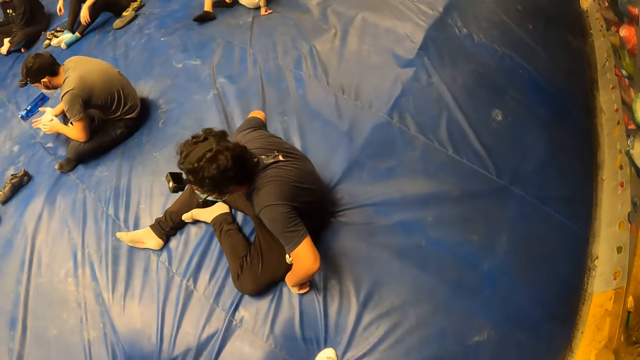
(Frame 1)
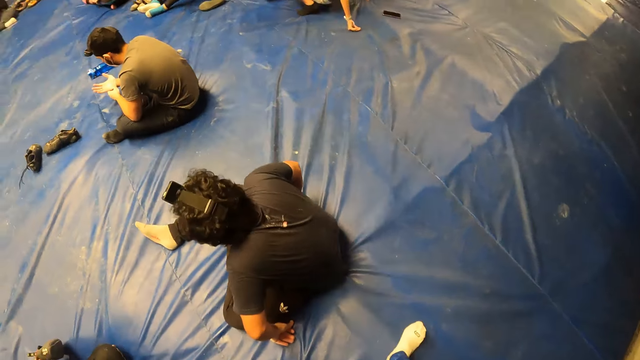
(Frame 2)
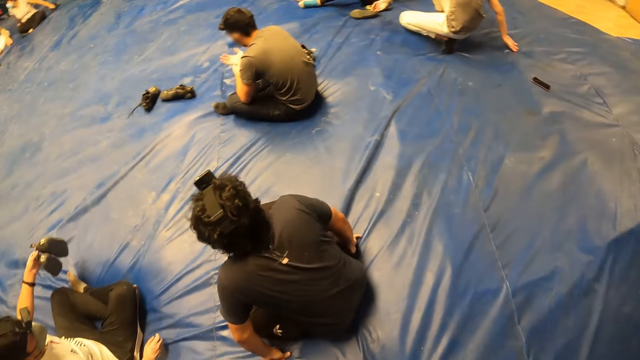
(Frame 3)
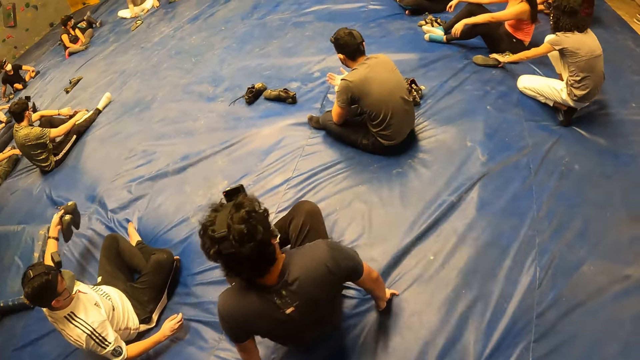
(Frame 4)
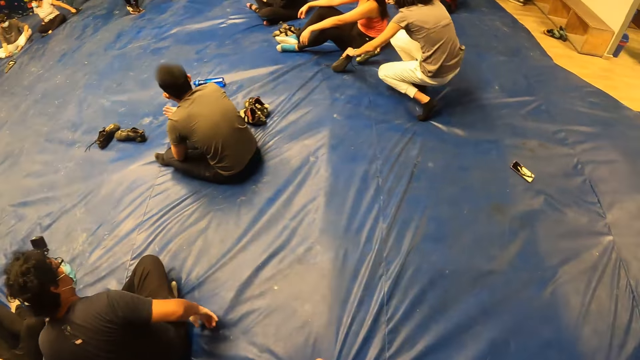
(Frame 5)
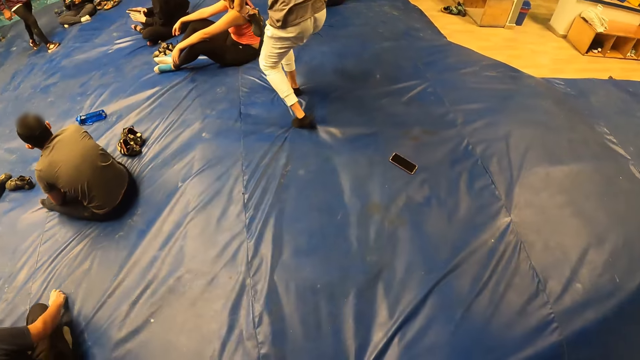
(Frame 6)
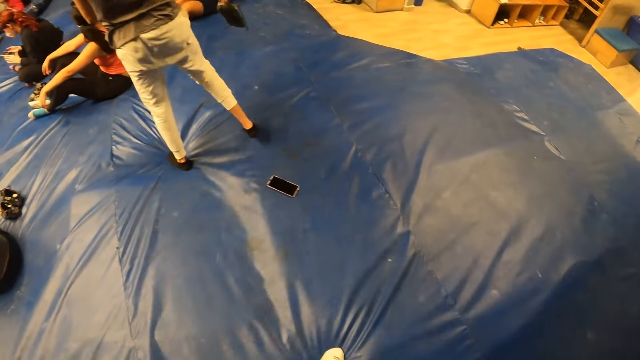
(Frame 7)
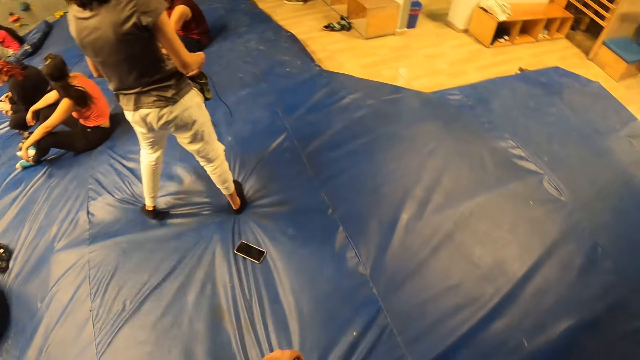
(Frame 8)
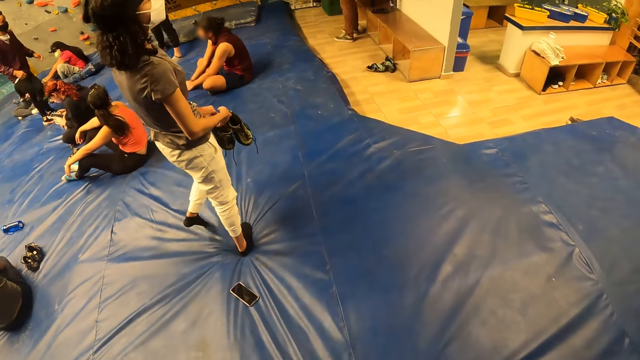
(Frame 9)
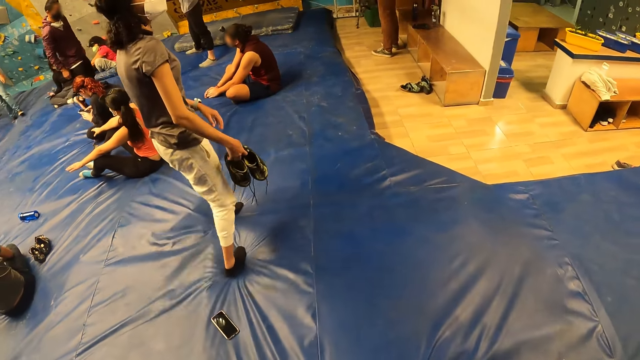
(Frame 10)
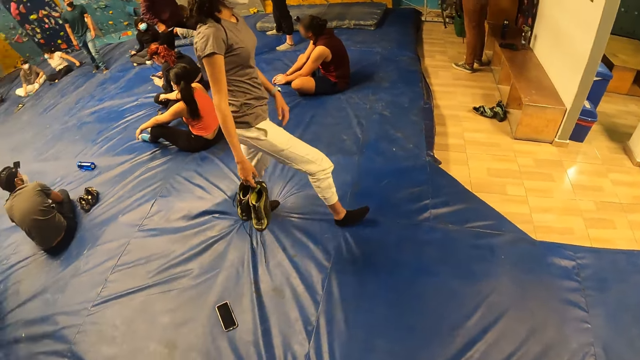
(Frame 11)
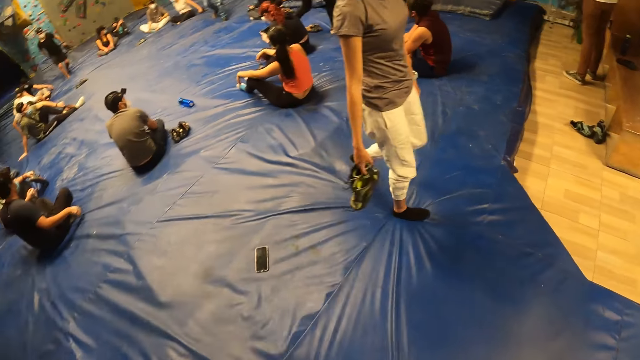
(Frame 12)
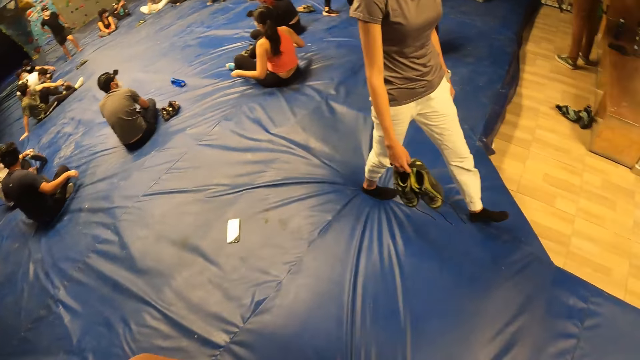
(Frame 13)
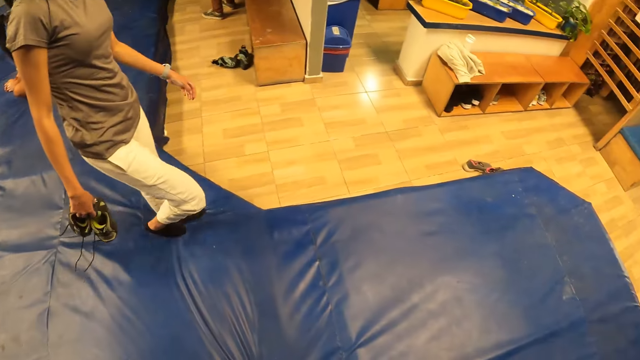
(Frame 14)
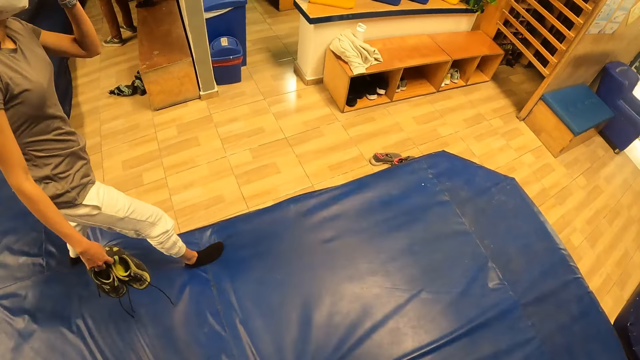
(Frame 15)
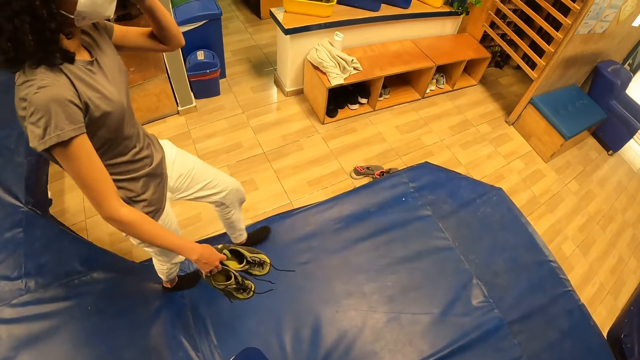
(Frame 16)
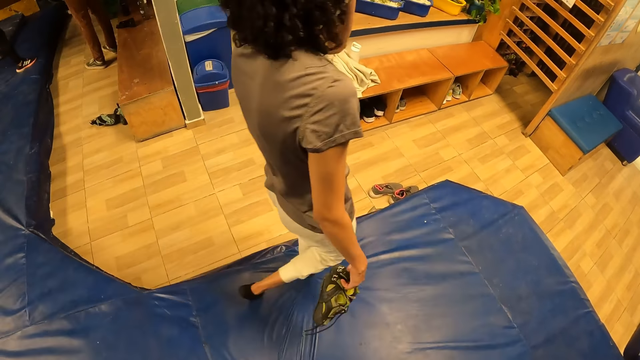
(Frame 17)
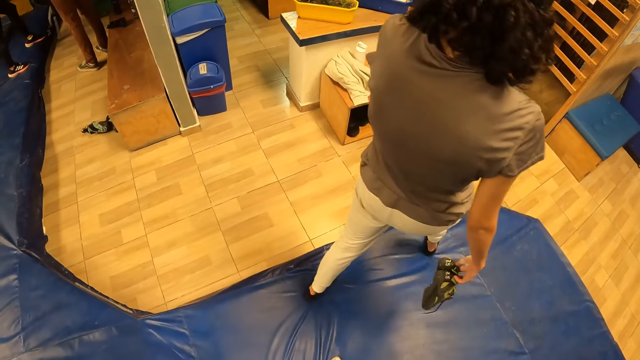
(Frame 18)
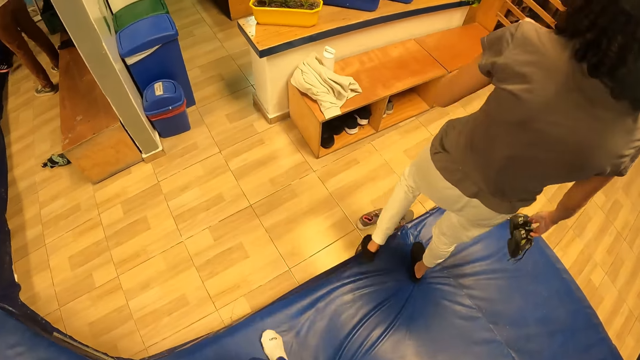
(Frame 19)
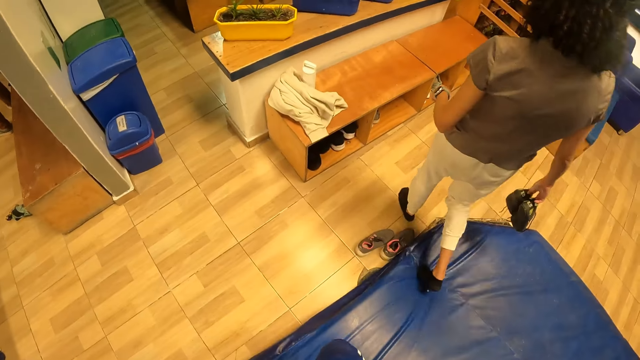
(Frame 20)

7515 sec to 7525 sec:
A woman lifts a pair of shoes with both hands. The woman holds the pair of shoes in her right hand. The woman walks in the room and lifts the hand.

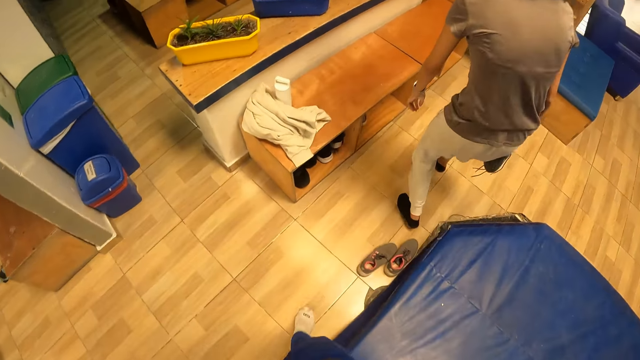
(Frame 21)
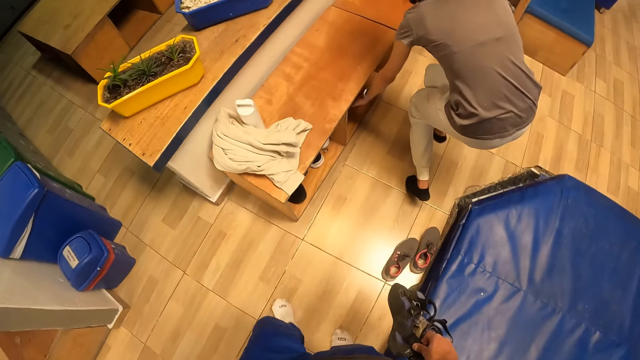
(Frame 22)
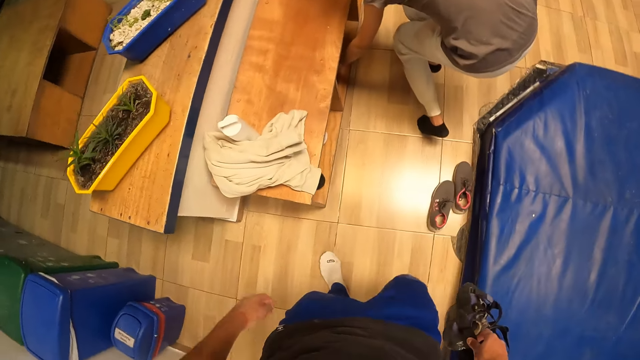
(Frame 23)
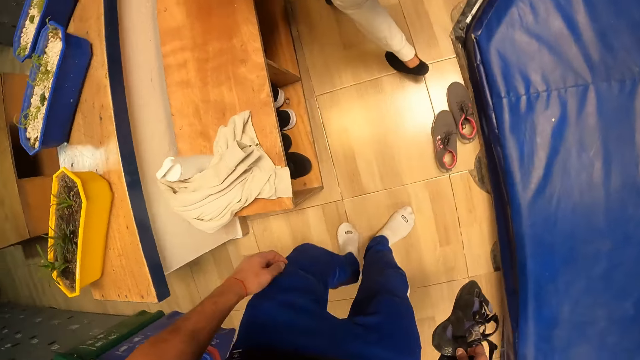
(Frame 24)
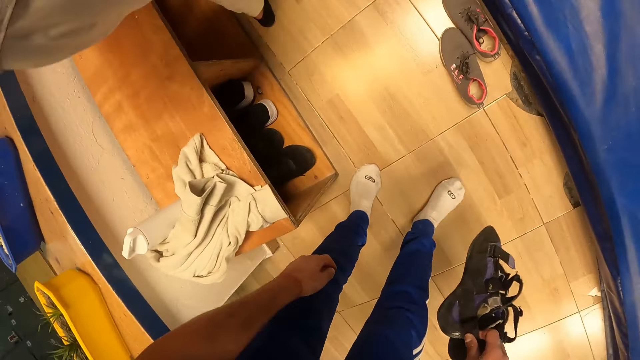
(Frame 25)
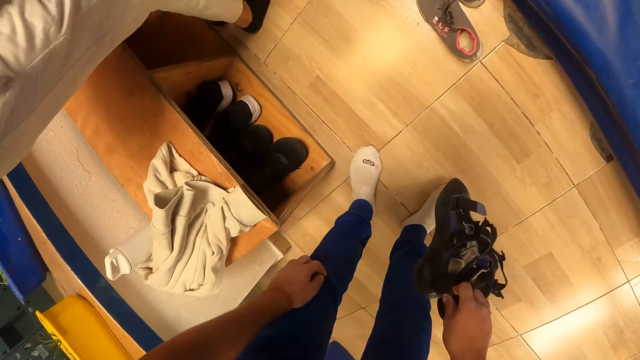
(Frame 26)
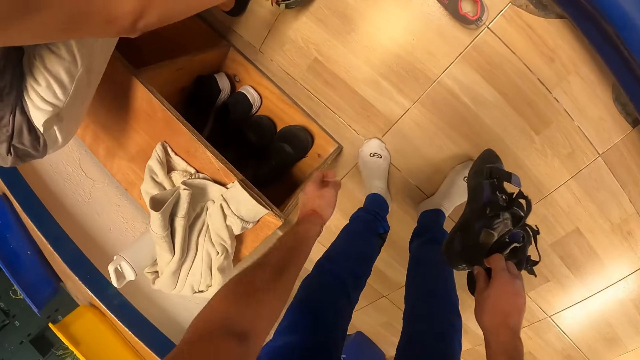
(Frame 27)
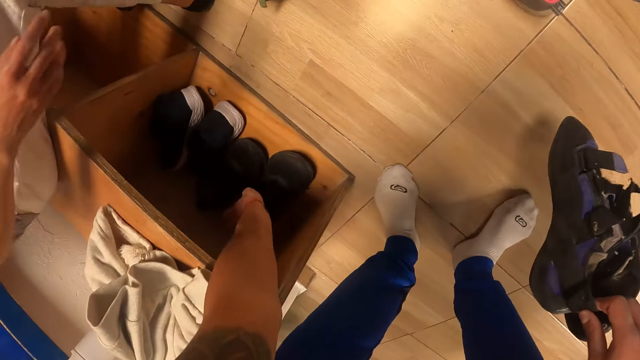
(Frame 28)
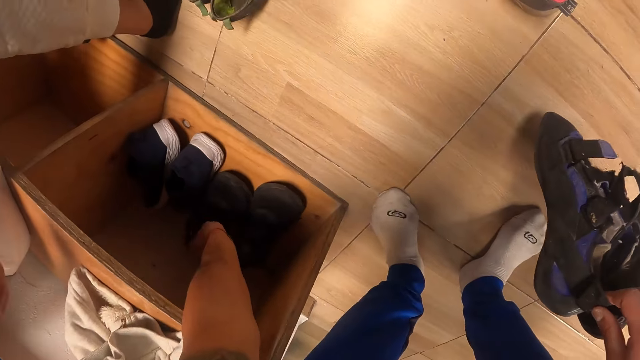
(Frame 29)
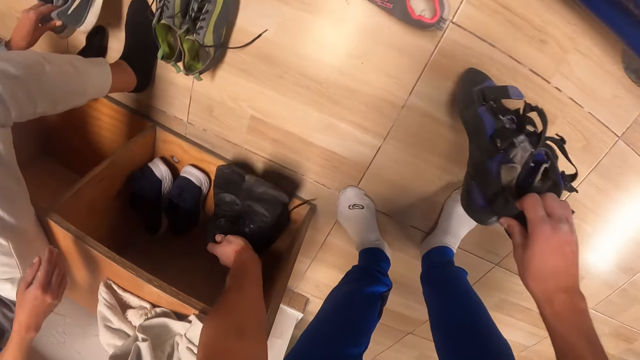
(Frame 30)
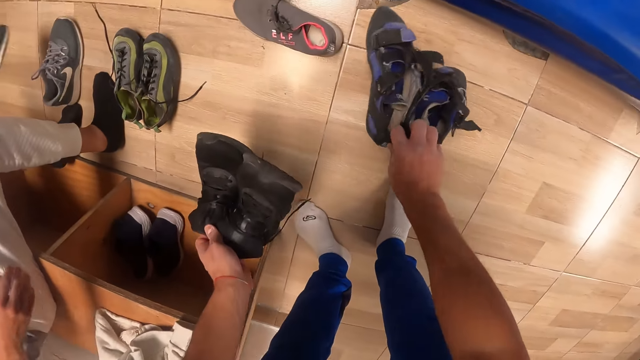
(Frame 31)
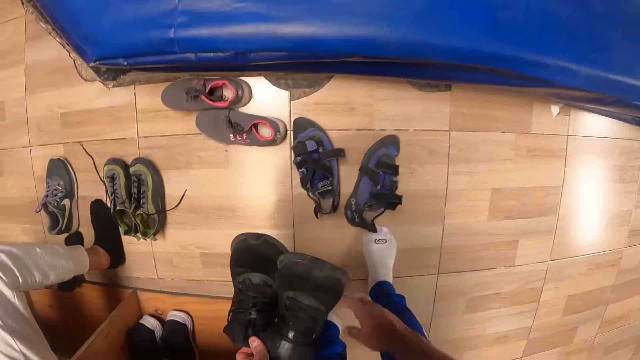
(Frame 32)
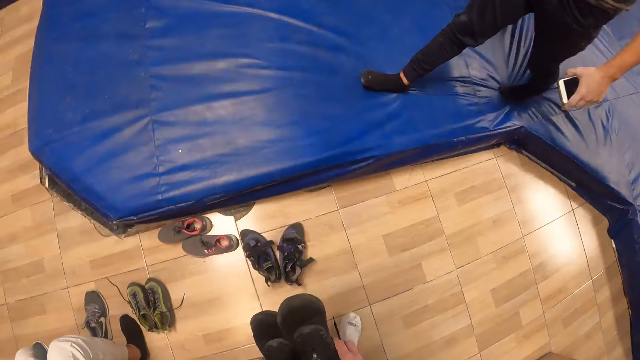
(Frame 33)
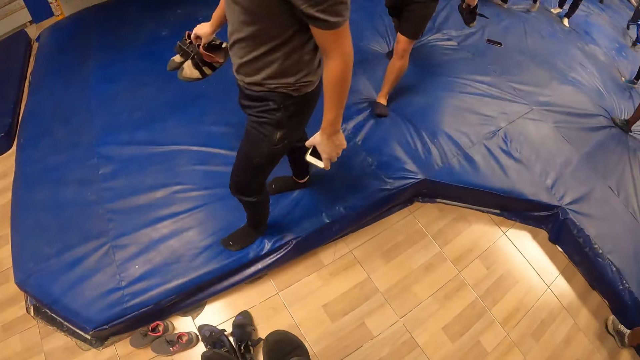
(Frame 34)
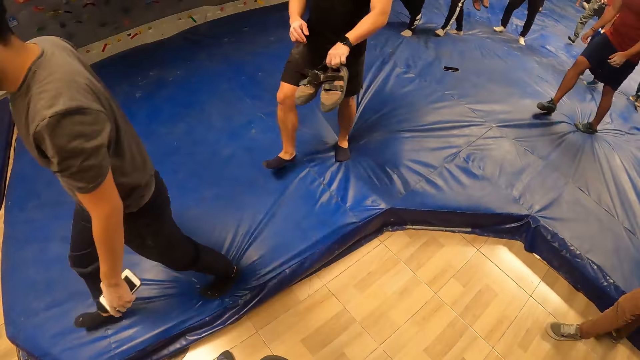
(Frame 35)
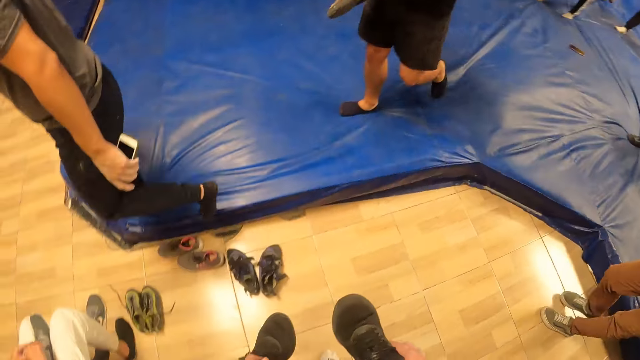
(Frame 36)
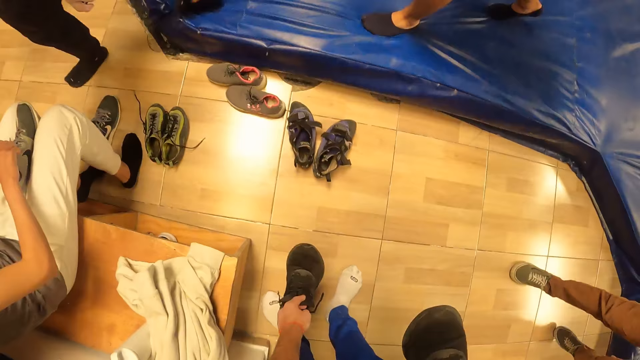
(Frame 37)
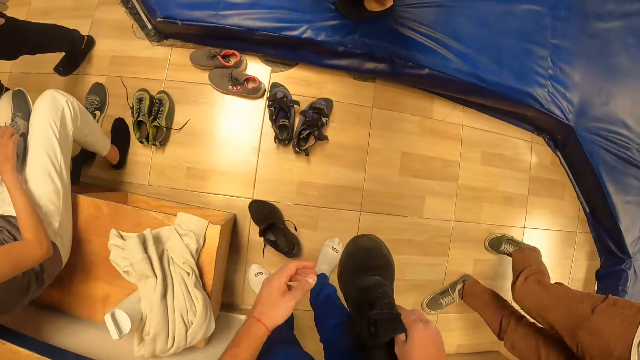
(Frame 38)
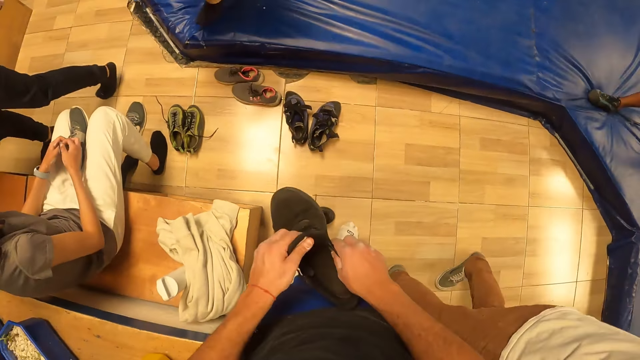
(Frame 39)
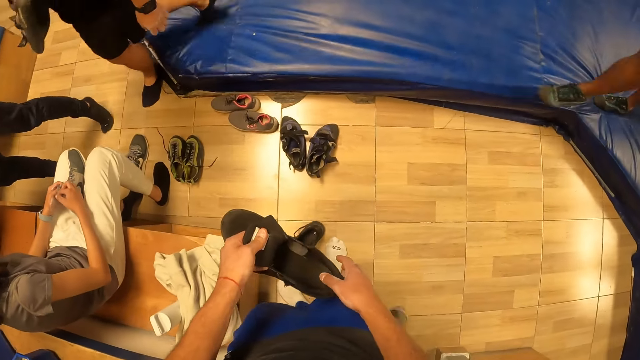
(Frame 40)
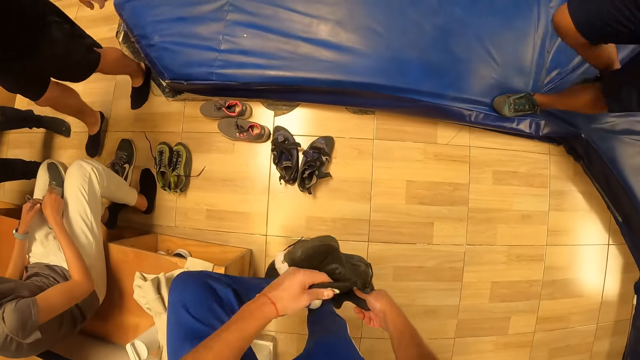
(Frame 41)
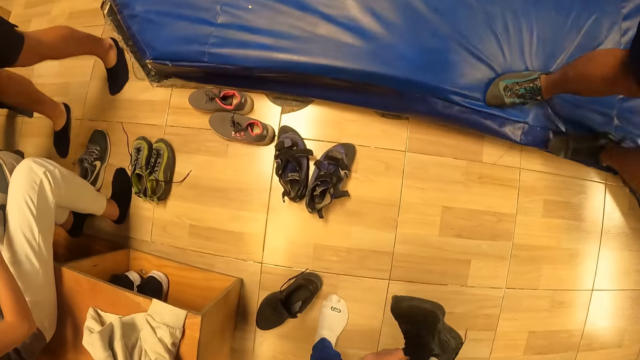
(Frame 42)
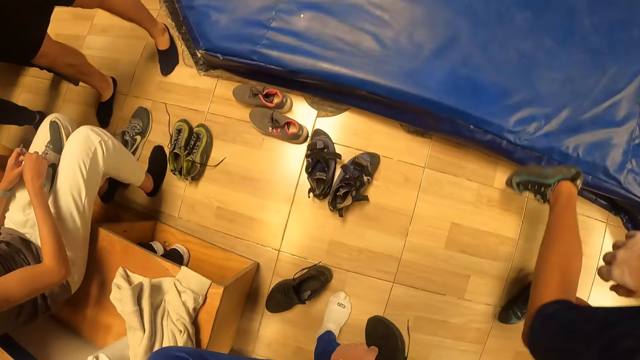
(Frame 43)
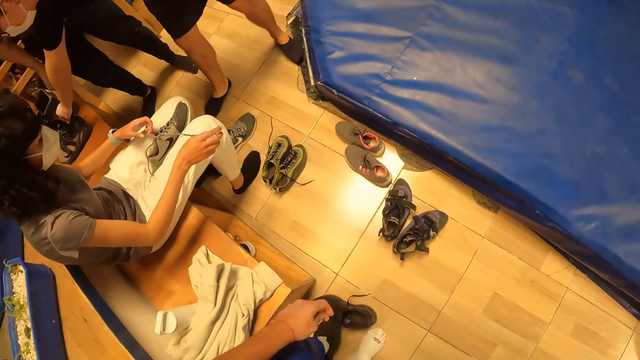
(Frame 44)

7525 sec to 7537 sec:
The woman picks up a pair of shoes from a brown shelf with her left hand. The camera wearer looks at the shoes on the floor. The woman drops the pair of shoes in her right hand to the floor. The camera wearer picks up a pair of shoes from the brown shelf with the left hand. The woman drops the right shoe in her left hand to the floor. The camera wearer drops the pair of sandals in his right hand to the floor. He holds the shoes with his hands and passes the left shoe in his left hand to his right hand. He looks at the floor. A man passes a pair of shoes in his left hand to his right hand. The camera wearer drops the right shoe to the floor with his left hand. The woman laces the left shoe in her lap with both hands. The camera wearer holds the shoe with his hands and wears the left shoe onto his left leg with both hands.
